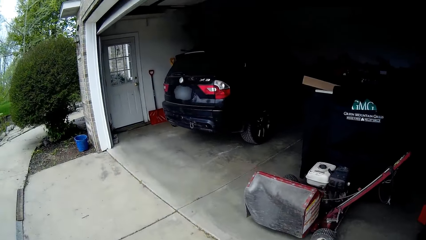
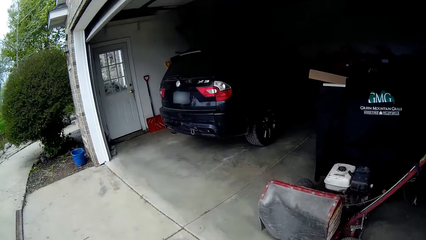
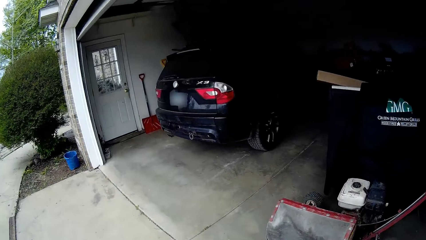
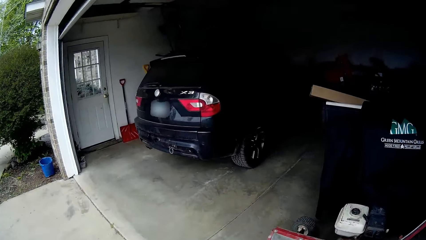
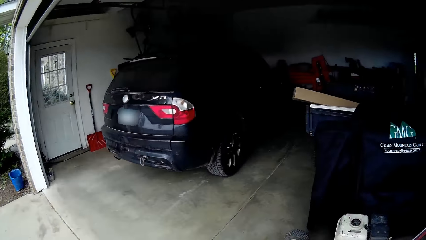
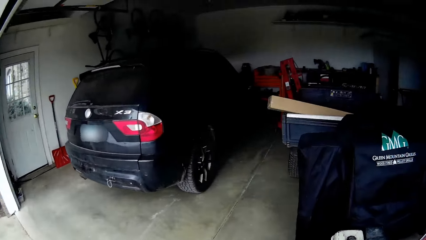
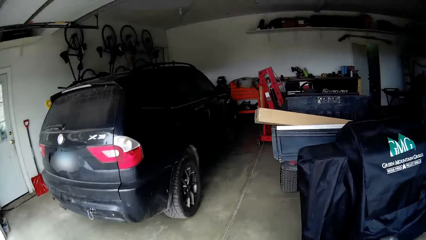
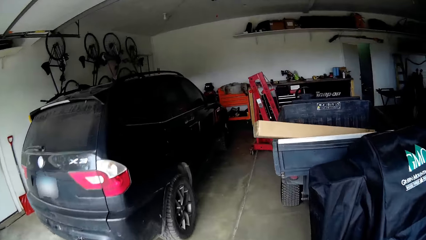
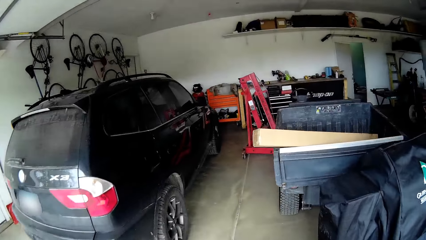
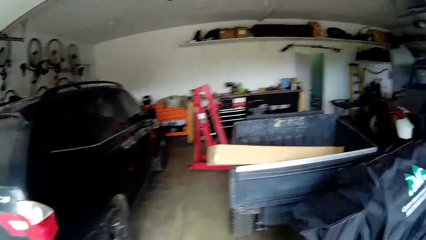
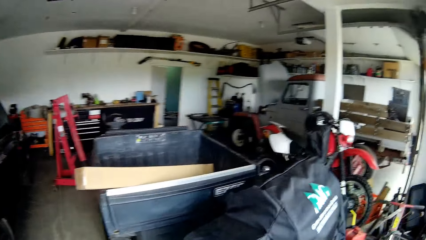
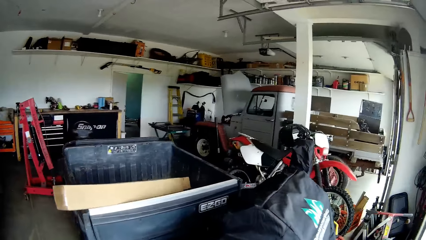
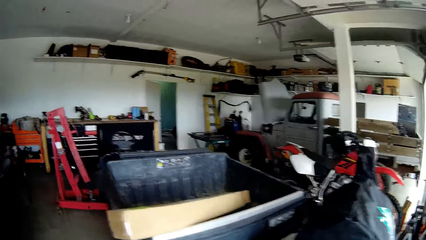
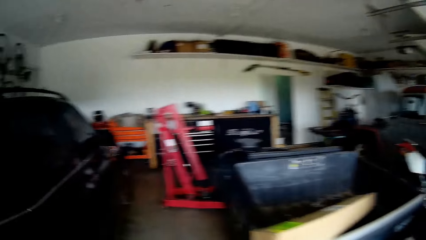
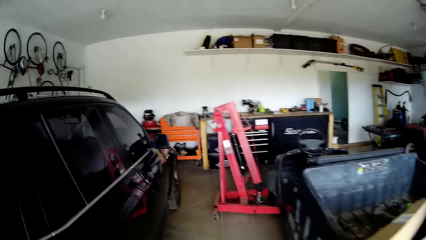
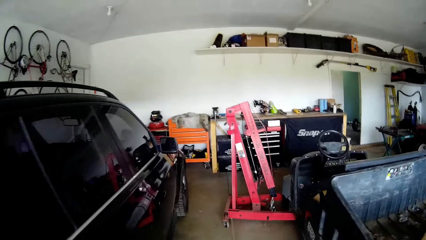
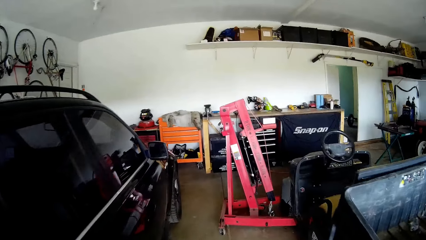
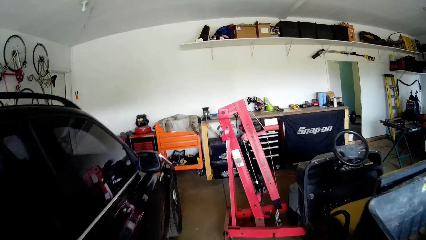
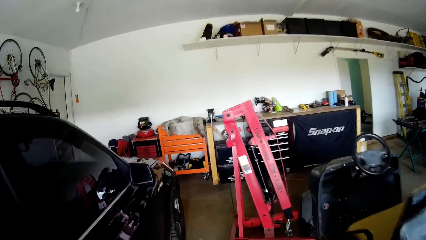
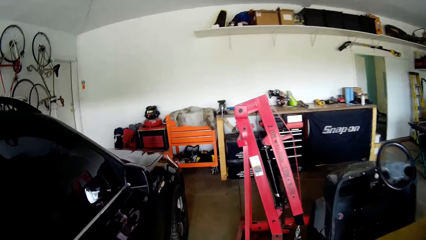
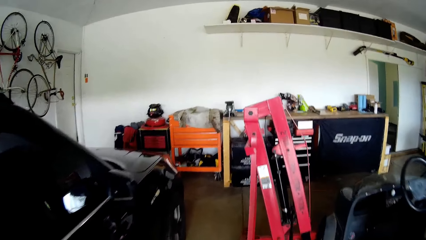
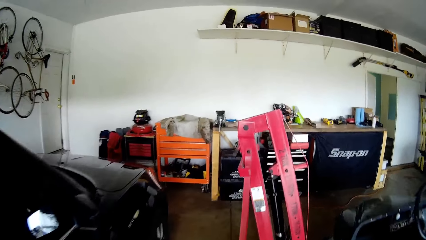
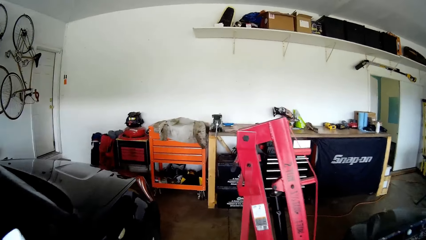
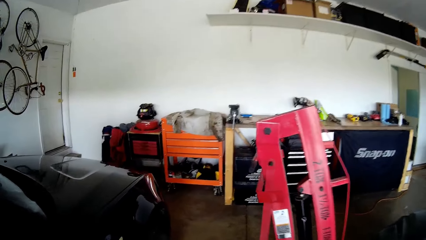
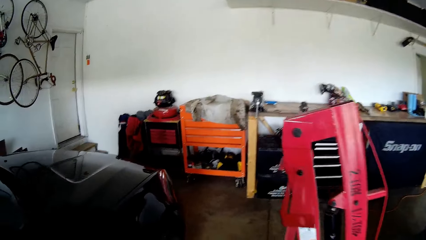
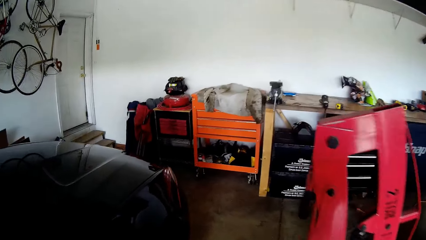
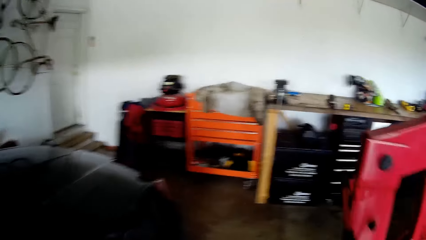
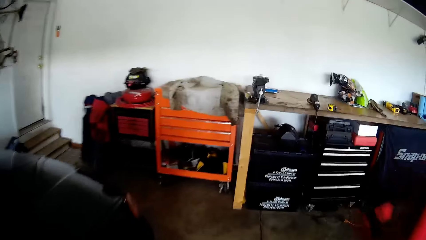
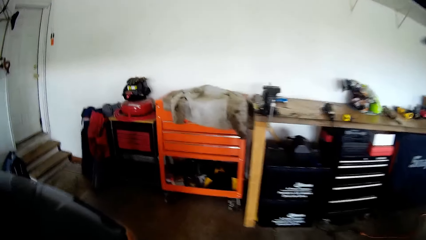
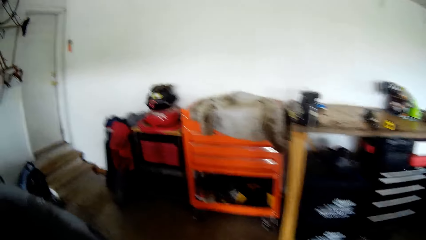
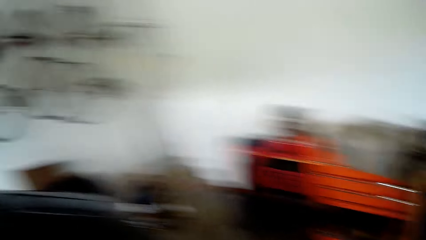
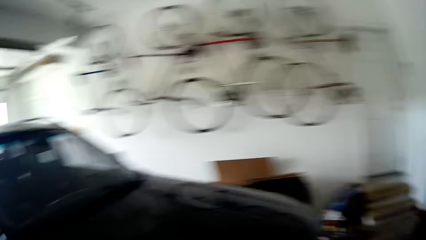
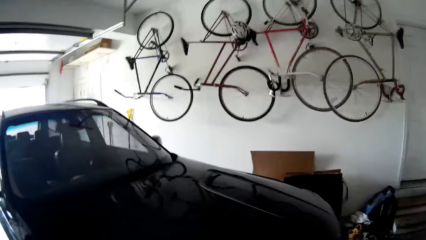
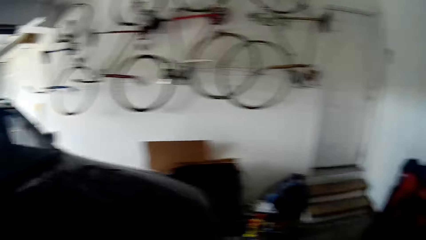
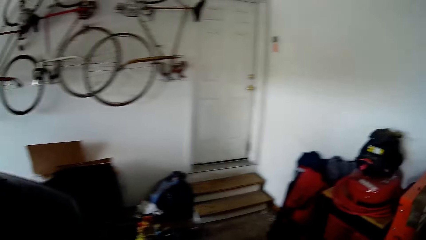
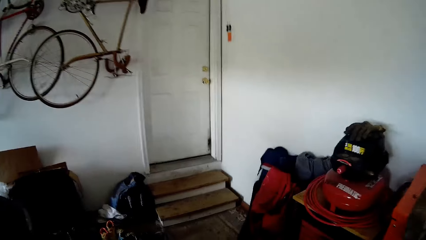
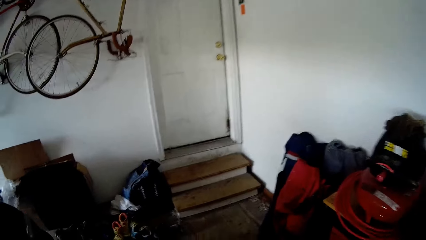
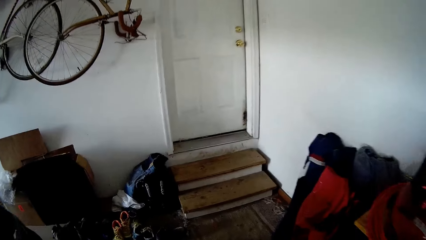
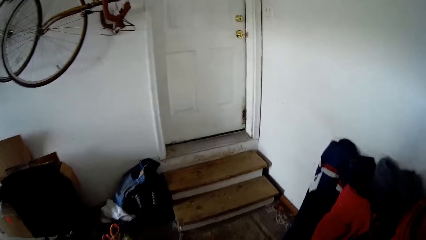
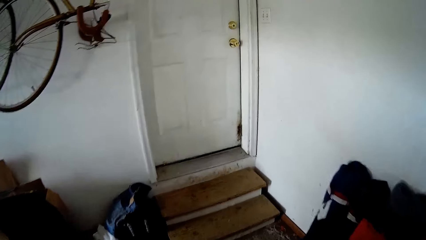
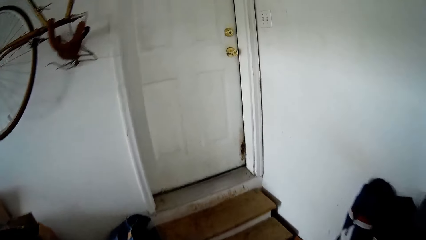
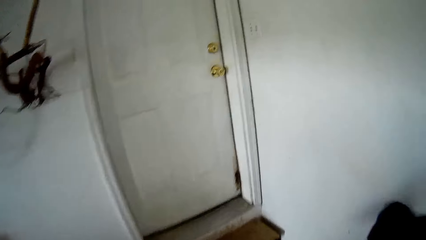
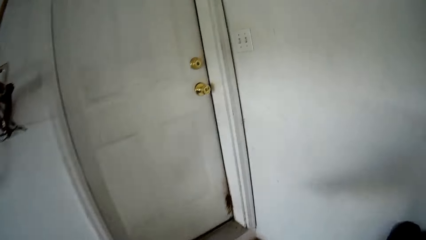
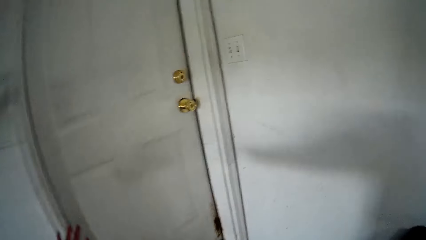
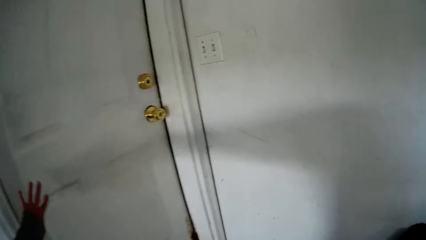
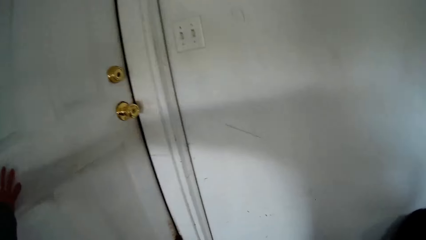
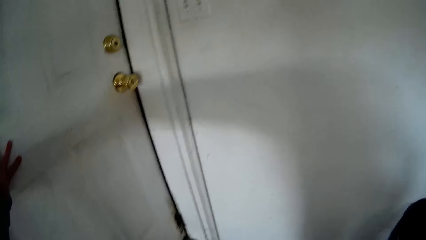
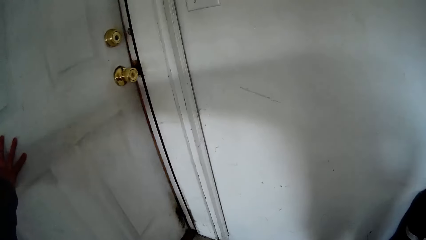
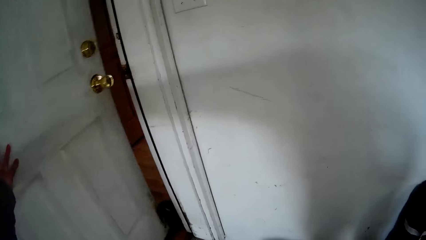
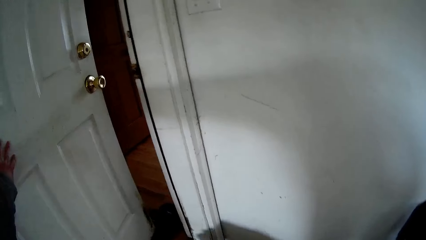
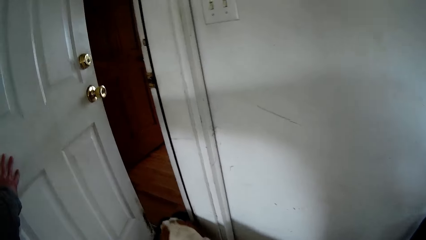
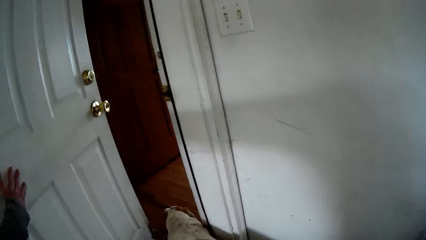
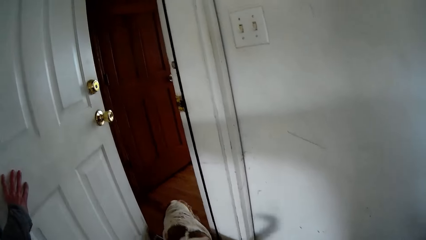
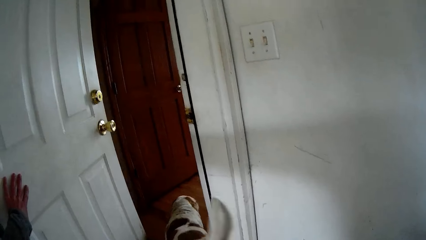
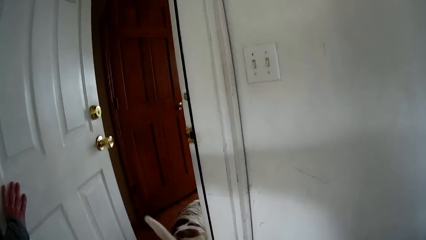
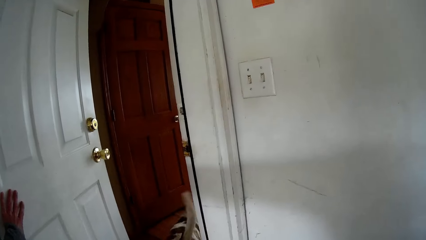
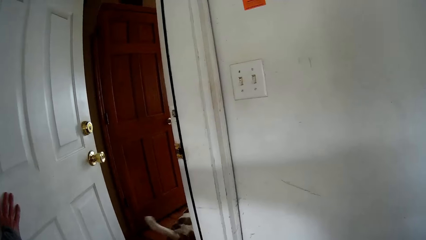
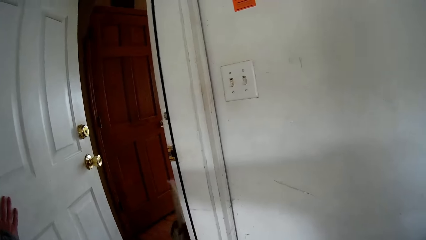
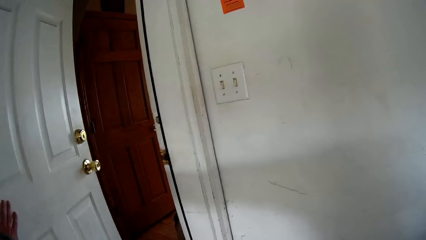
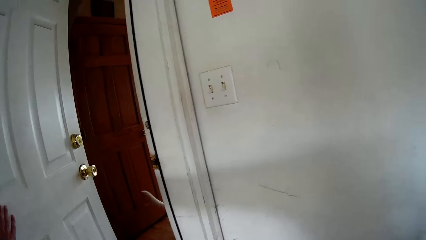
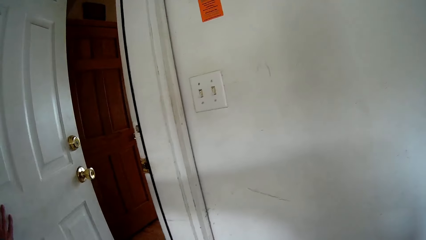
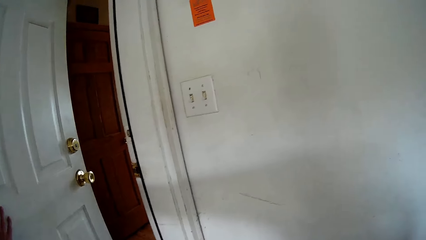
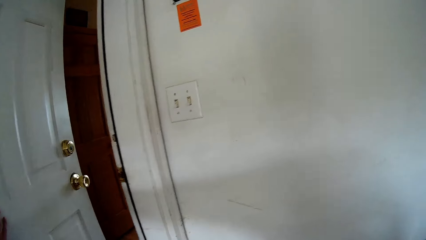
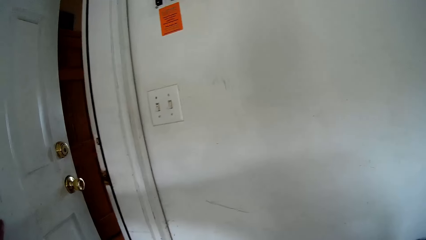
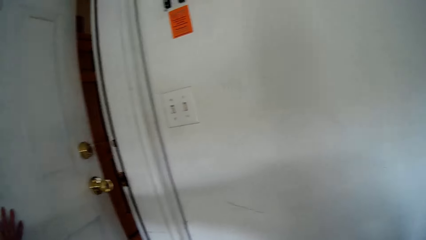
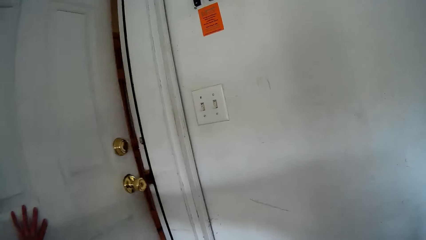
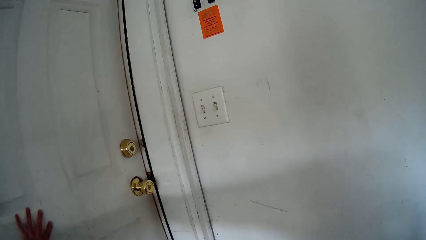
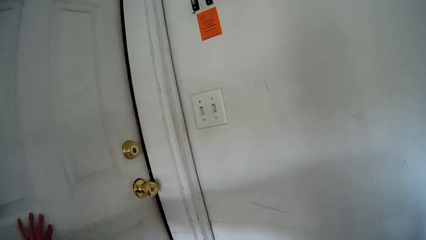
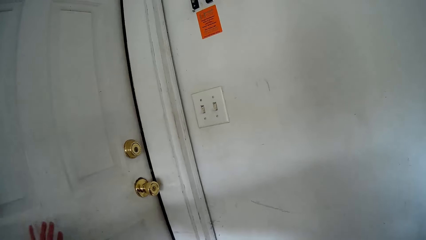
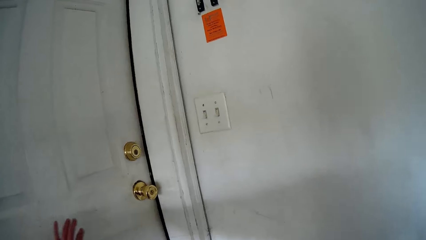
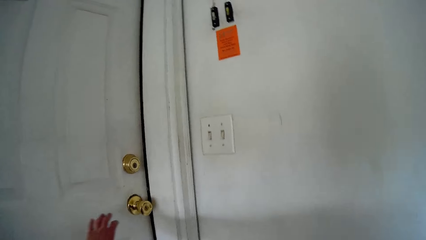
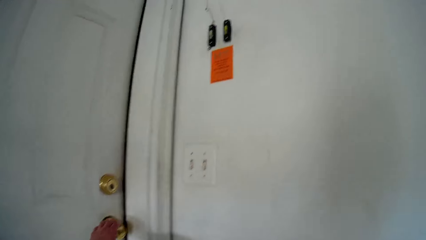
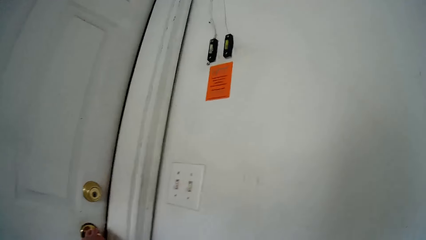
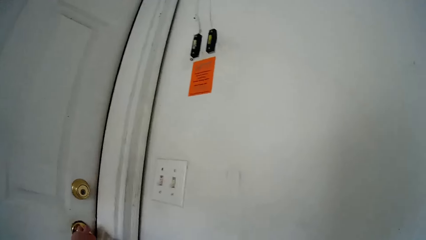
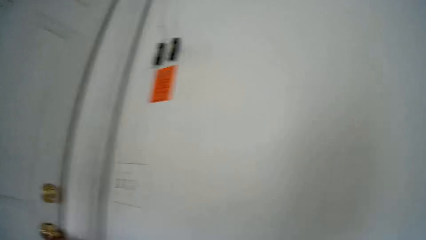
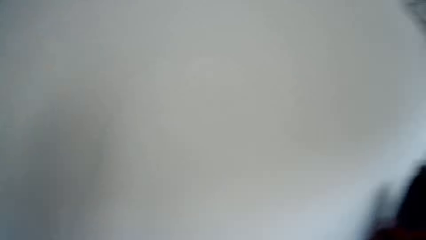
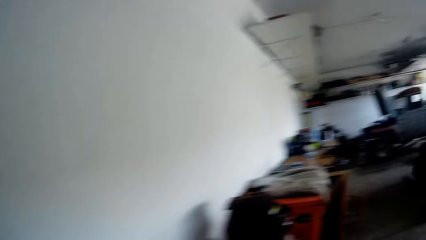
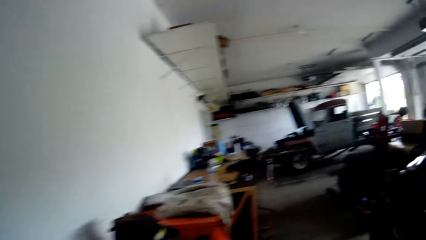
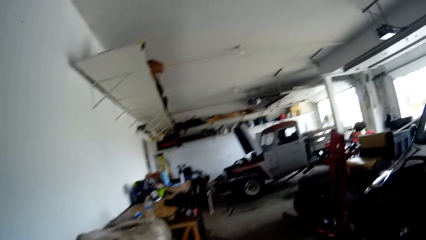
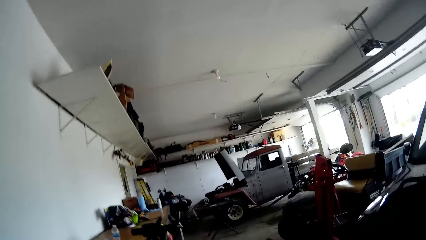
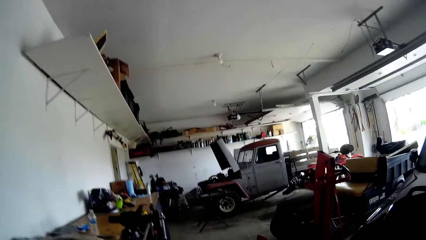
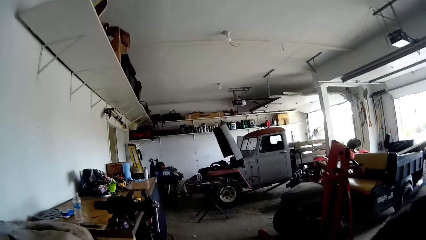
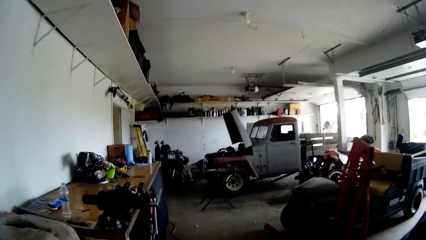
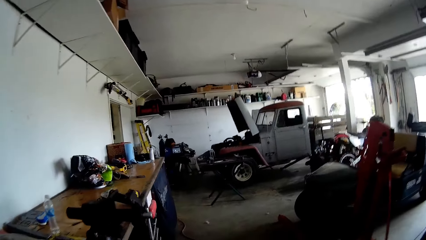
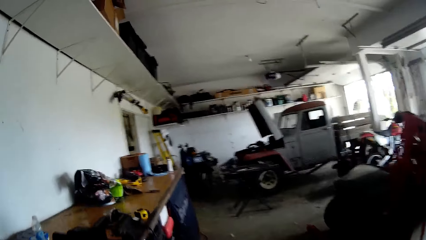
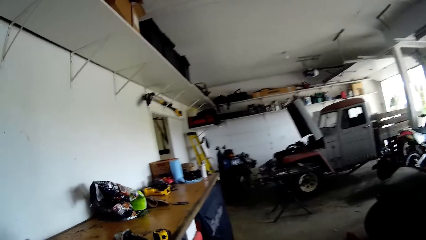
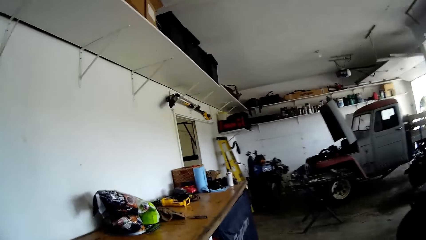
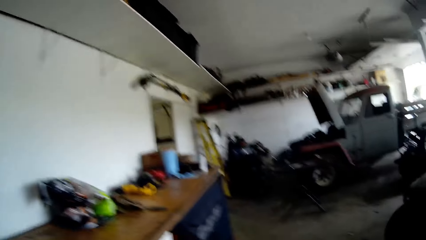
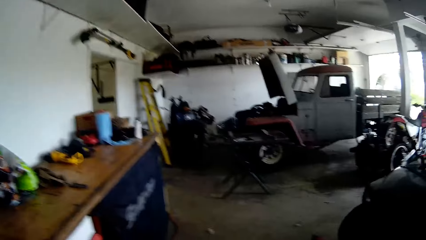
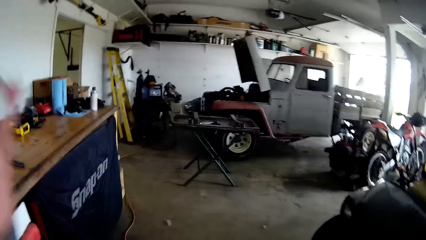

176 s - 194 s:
The camera wearer walks inside the house. They open the room door for the dog to get in with his left hand. The dog walks into the room. The camera wearer closes the door with her left hand. They walk to the exercise room. They walk to the window.
